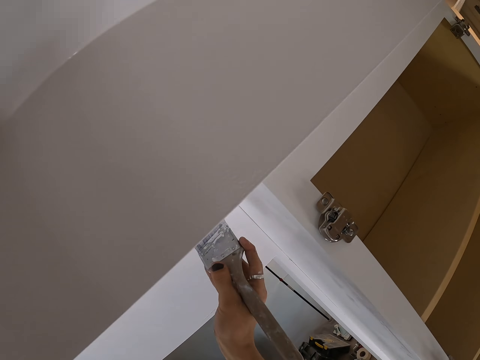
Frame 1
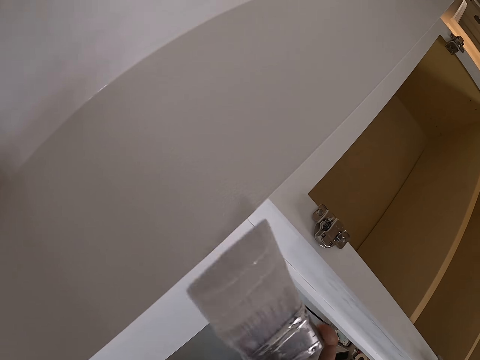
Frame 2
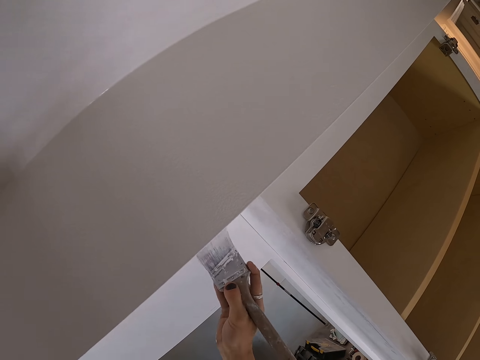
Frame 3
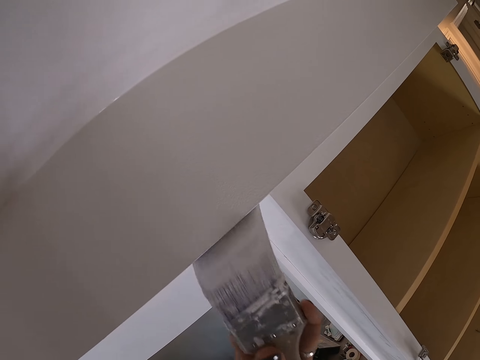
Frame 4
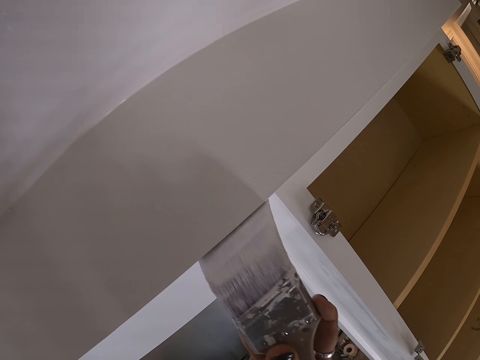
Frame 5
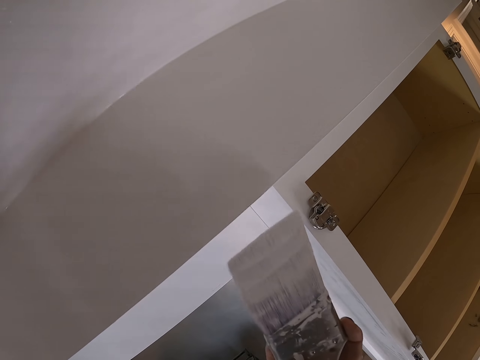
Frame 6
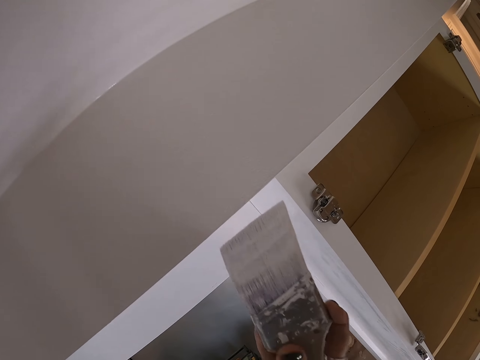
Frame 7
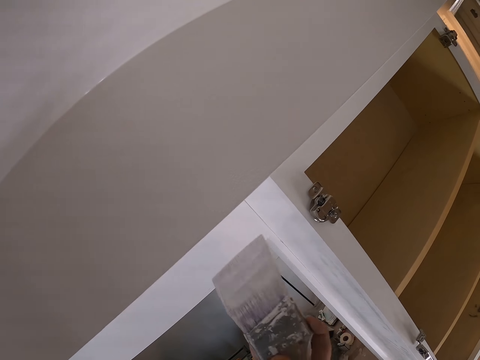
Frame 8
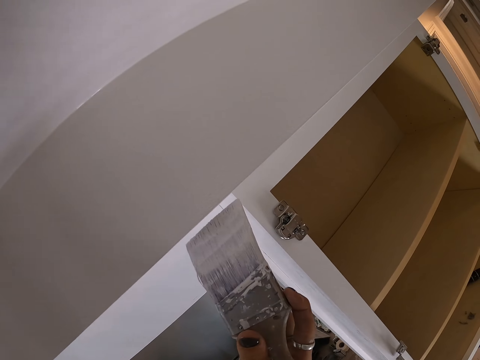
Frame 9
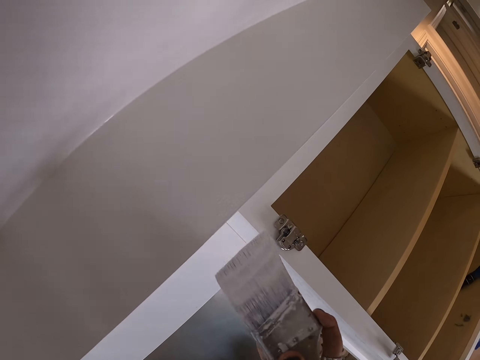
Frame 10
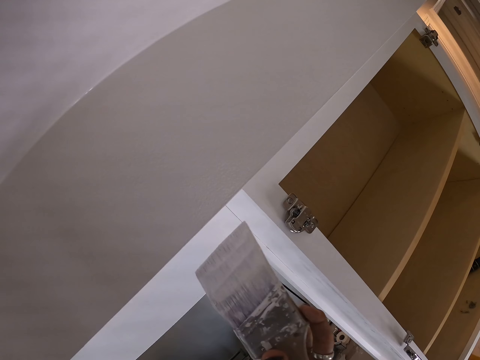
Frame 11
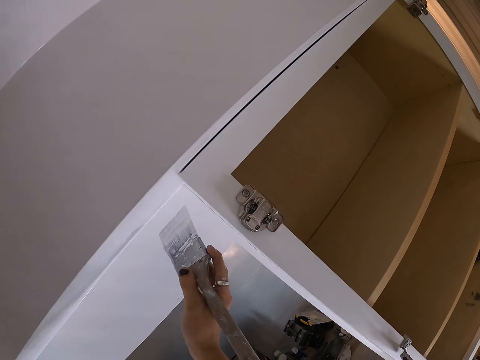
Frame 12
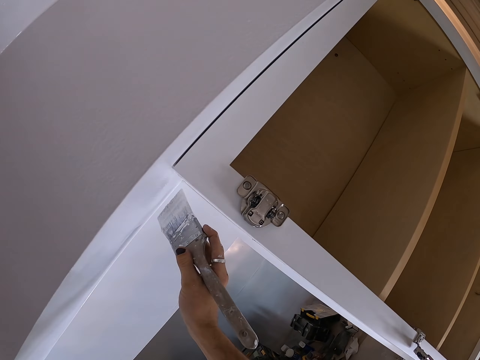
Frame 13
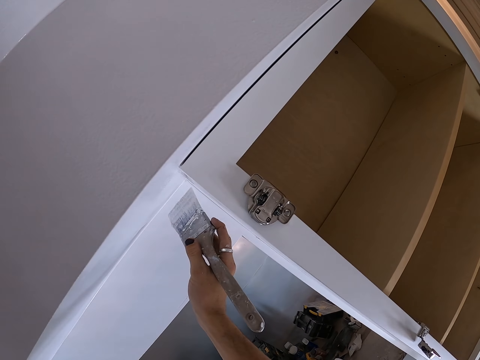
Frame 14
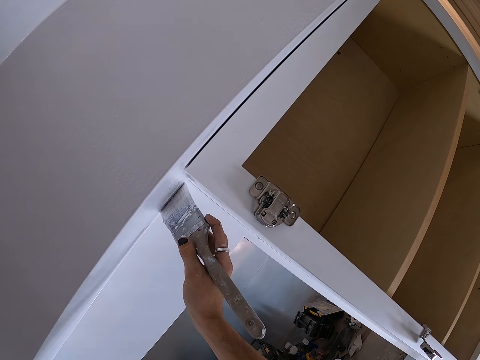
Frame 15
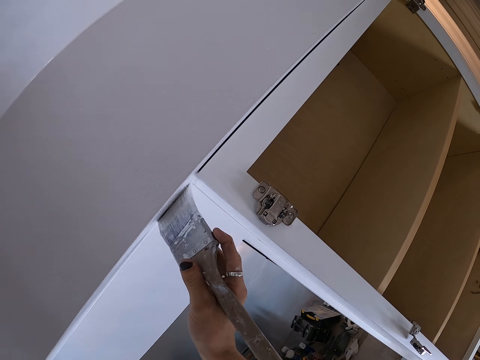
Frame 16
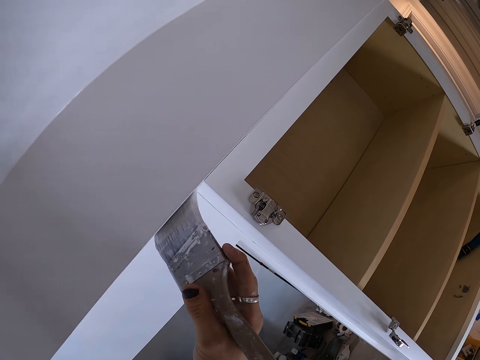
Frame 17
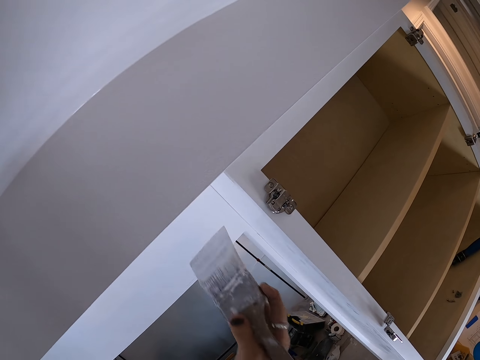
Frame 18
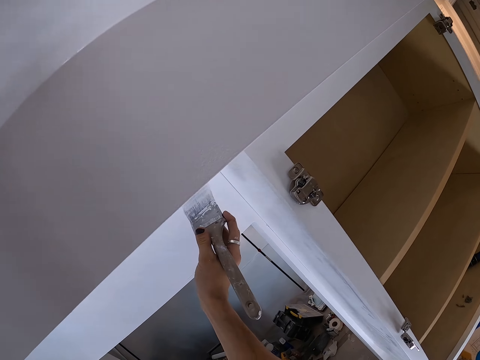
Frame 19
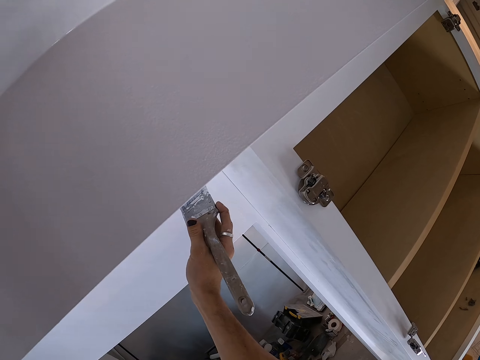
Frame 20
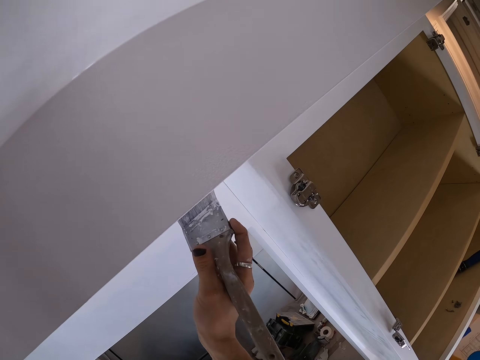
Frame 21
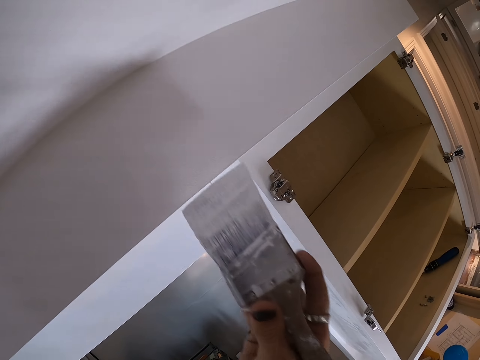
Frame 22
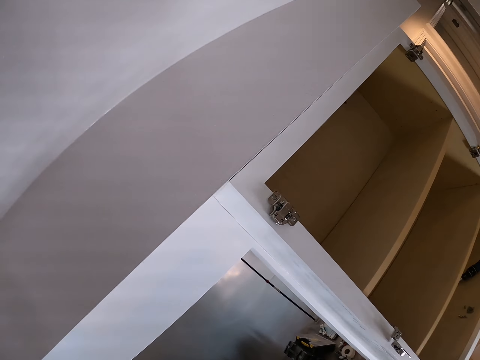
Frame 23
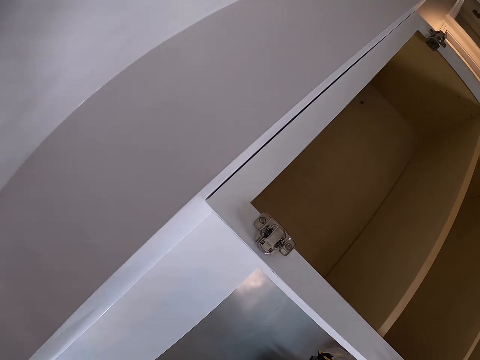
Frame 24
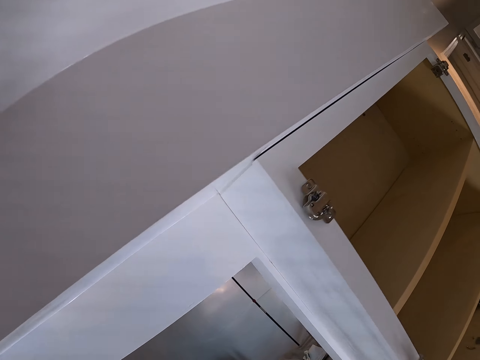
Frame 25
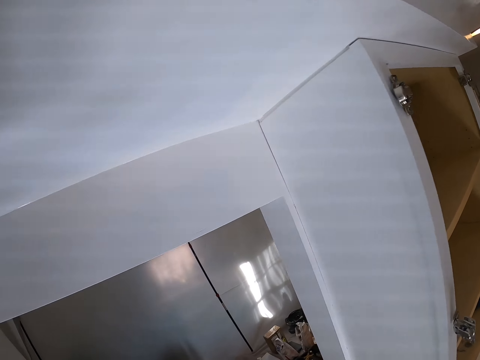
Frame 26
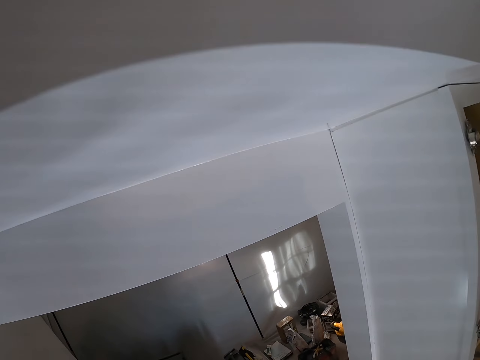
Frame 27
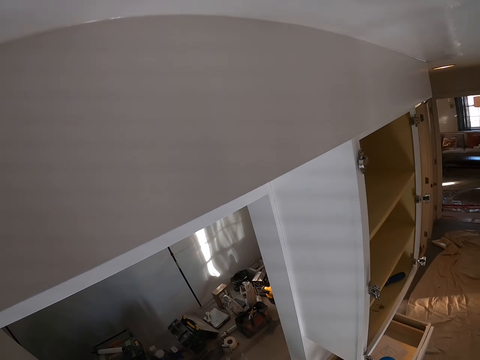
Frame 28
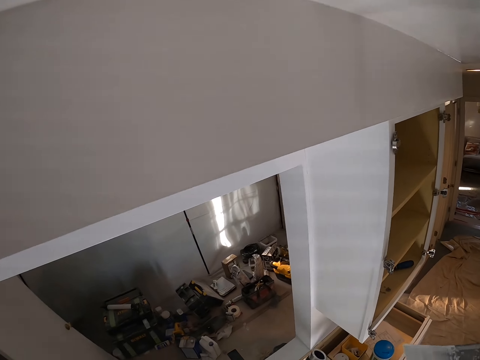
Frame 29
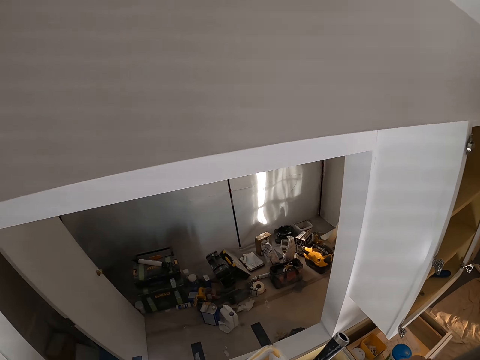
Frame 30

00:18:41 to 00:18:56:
The camera wearer paints the ceiling. They look at the ceiling.

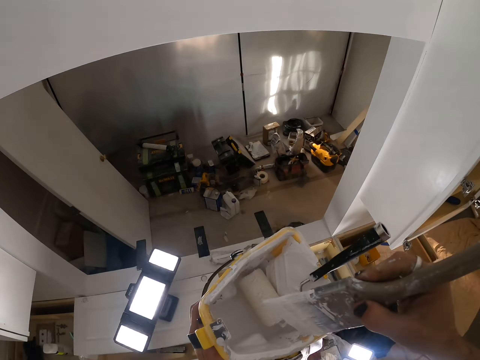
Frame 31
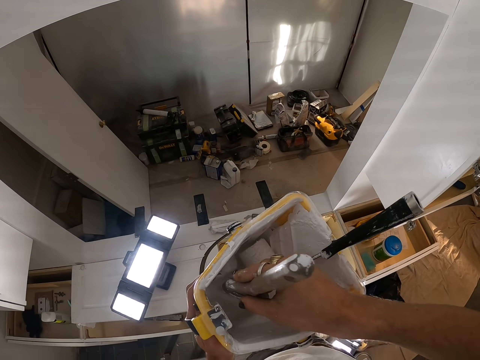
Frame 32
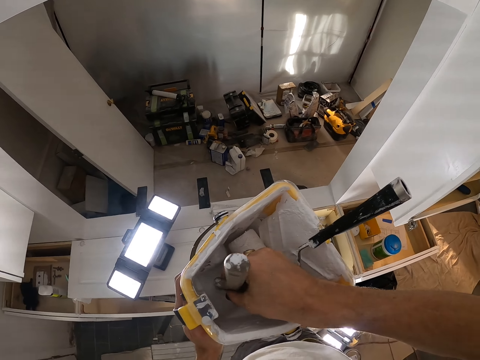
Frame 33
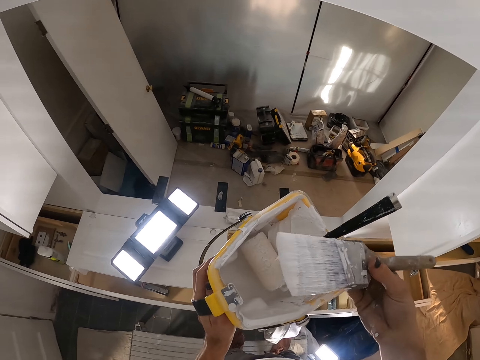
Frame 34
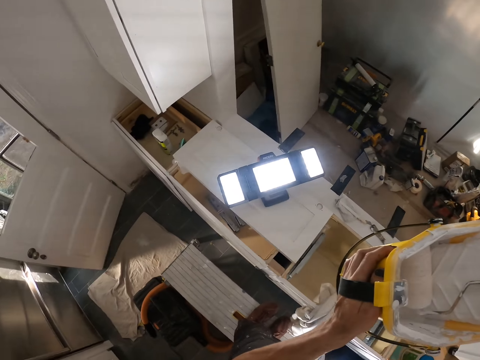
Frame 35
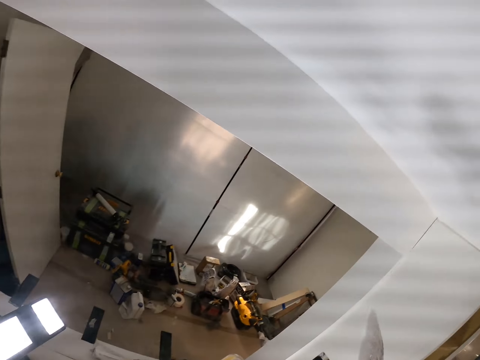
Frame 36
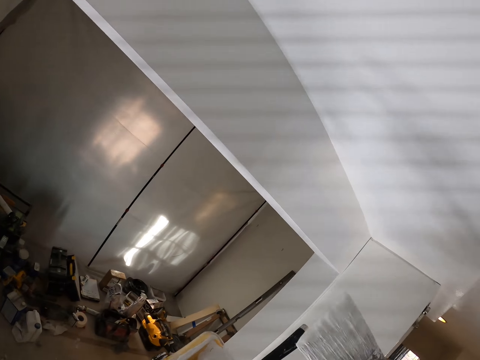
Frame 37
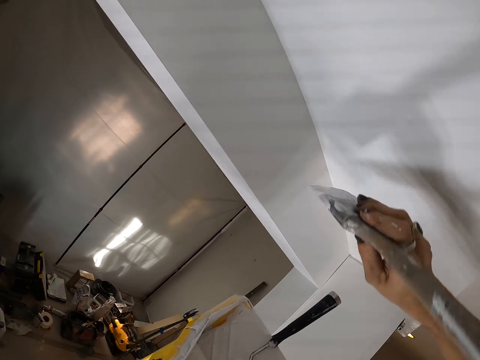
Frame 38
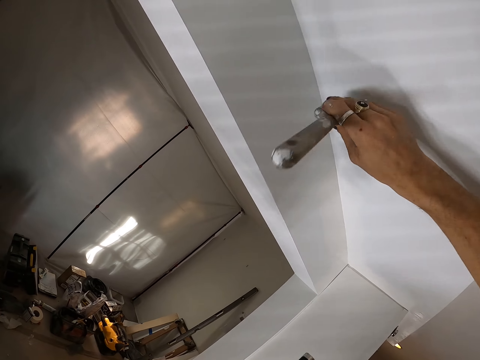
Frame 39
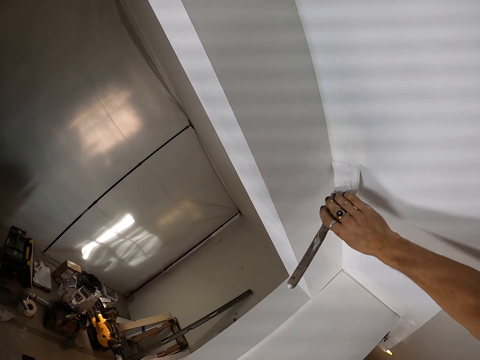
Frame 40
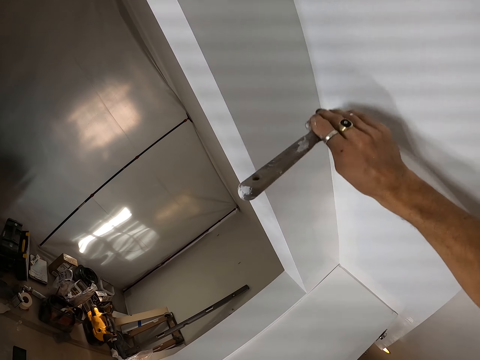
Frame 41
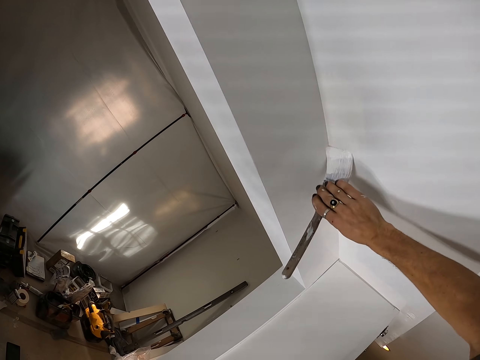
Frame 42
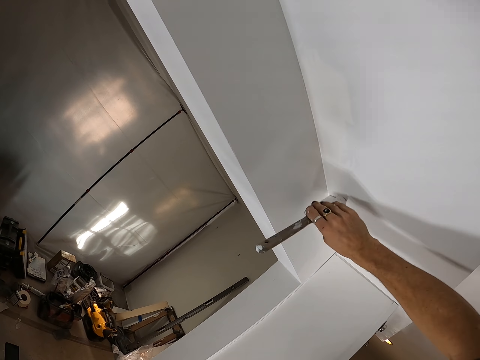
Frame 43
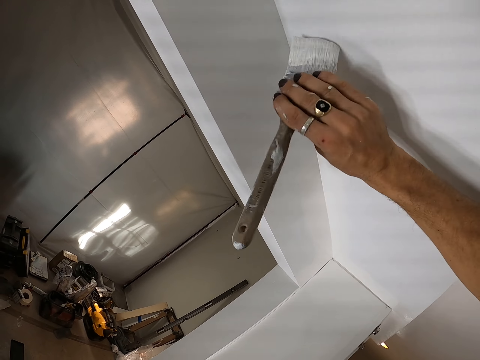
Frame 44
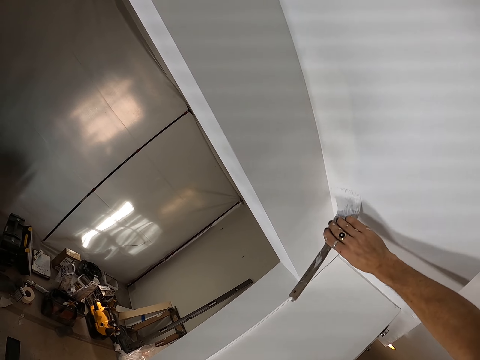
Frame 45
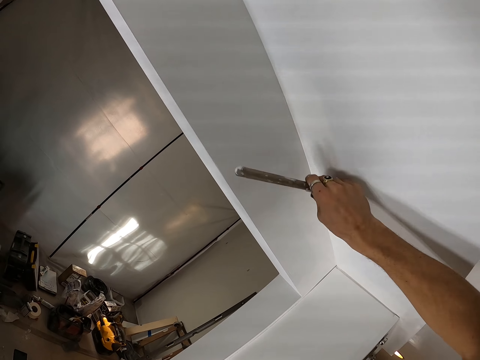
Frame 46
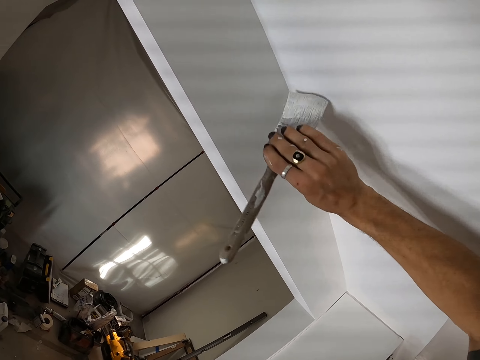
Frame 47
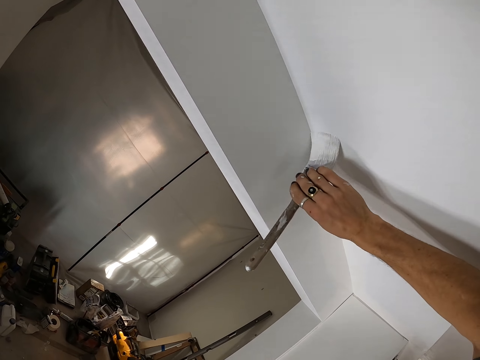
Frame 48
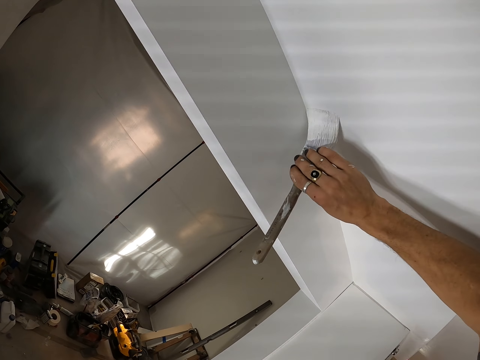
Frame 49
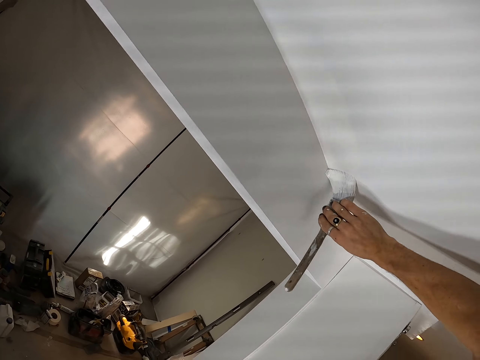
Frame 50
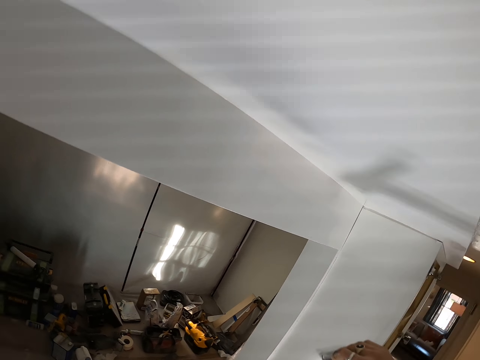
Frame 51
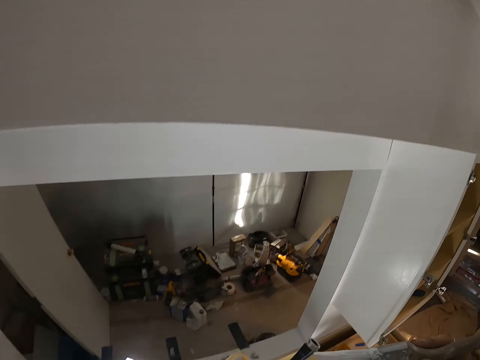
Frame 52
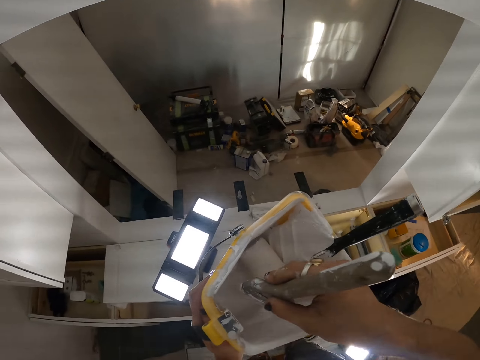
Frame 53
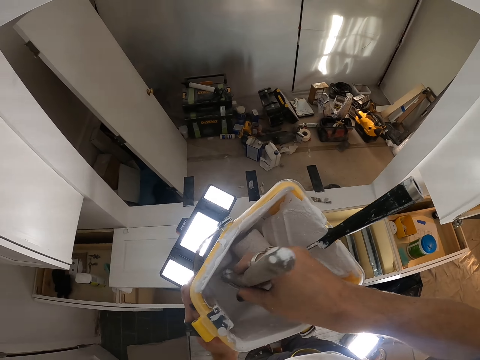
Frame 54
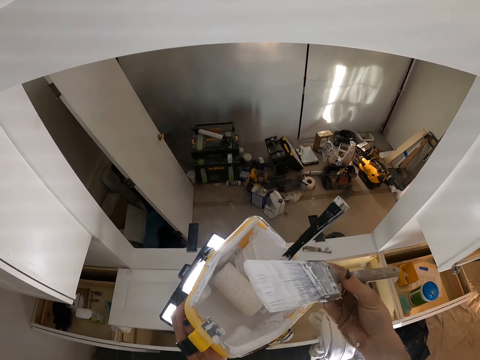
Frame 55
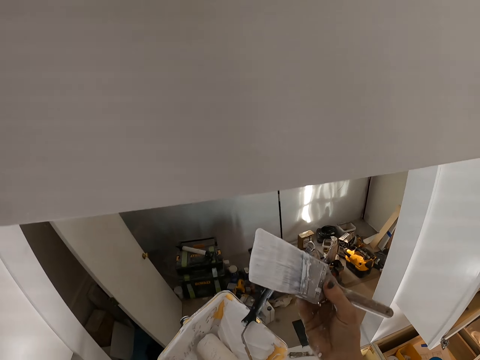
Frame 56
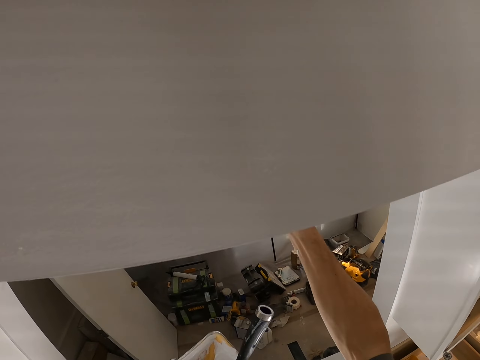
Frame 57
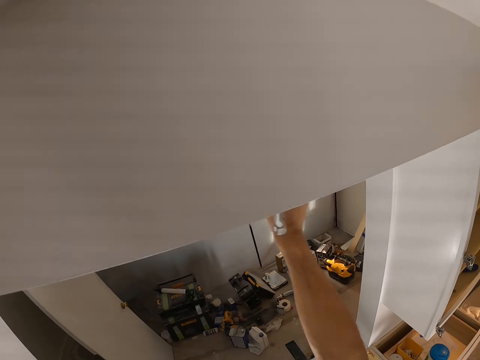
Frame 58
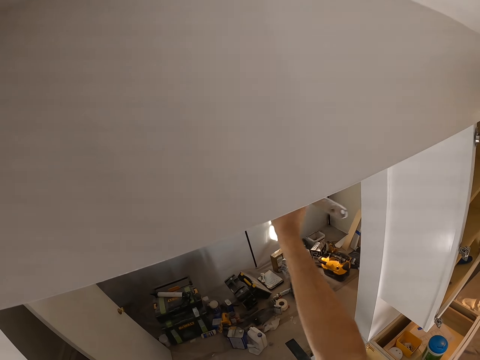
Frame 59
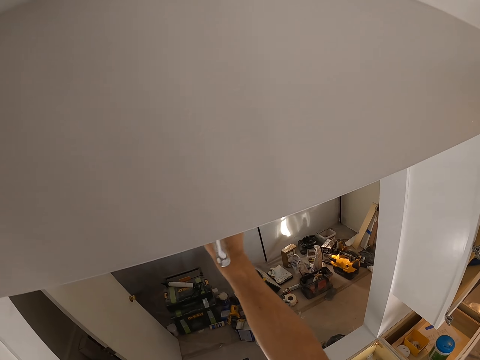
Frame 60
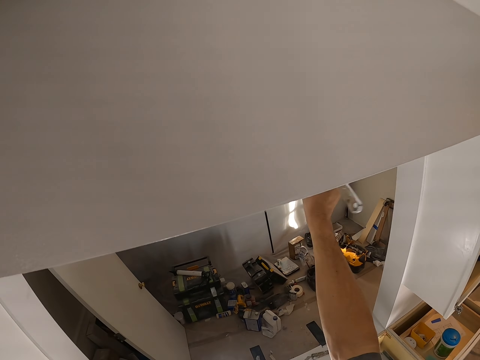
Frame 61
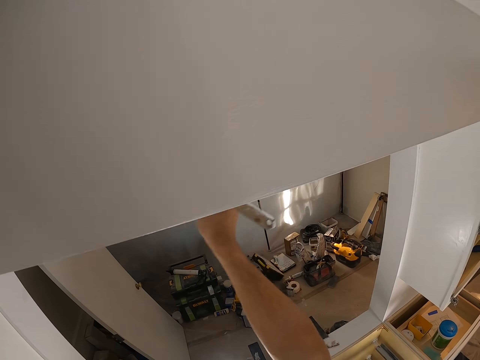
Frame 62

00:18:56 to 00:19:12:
The camera wearer dips the paint brush in the container. They paint the ceiling. They dip the paint brush in the container. They paint the ceiling.
